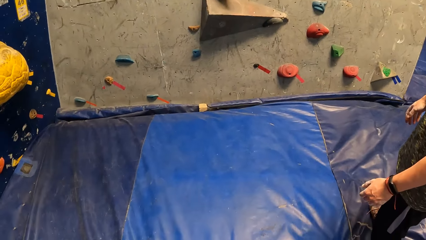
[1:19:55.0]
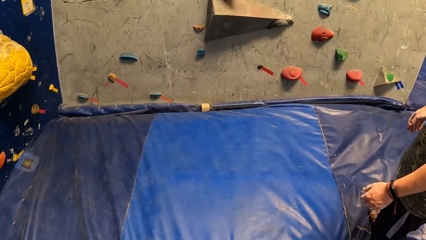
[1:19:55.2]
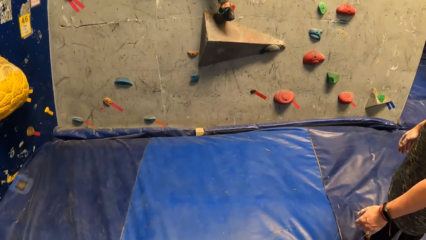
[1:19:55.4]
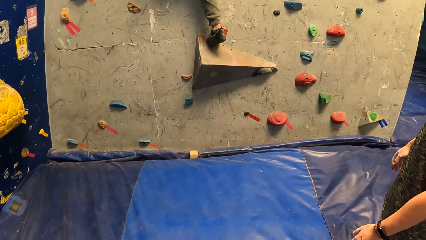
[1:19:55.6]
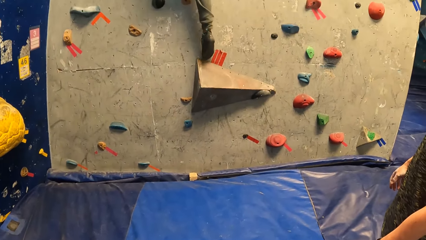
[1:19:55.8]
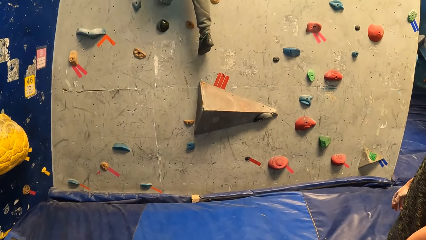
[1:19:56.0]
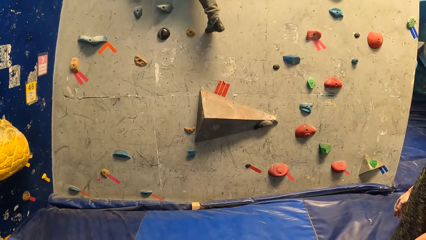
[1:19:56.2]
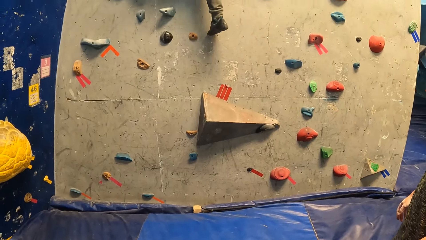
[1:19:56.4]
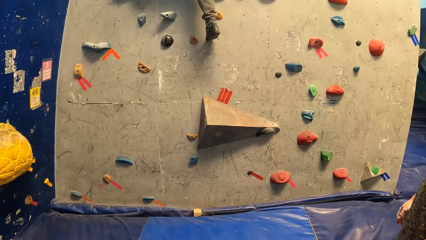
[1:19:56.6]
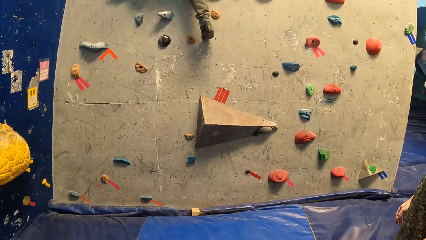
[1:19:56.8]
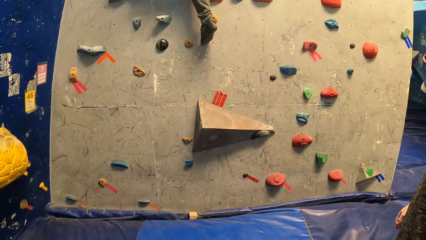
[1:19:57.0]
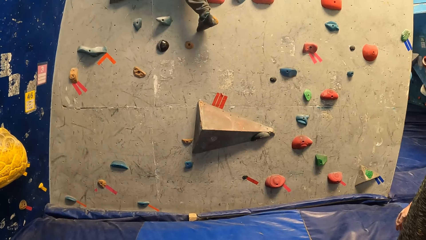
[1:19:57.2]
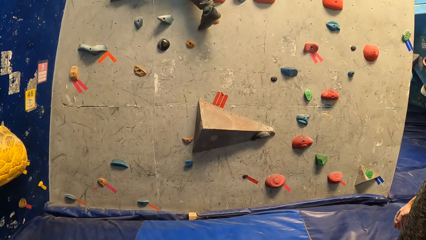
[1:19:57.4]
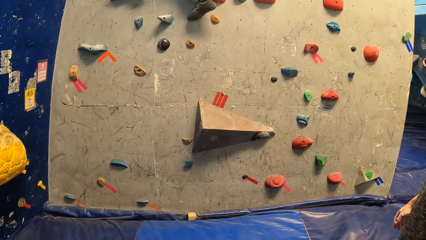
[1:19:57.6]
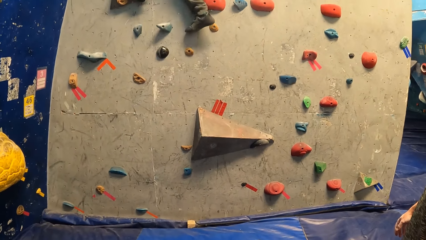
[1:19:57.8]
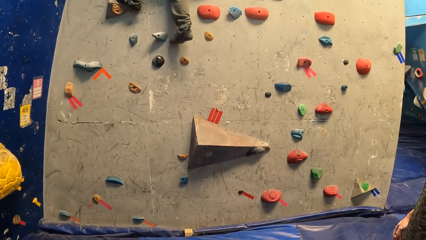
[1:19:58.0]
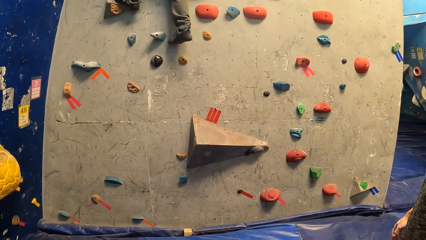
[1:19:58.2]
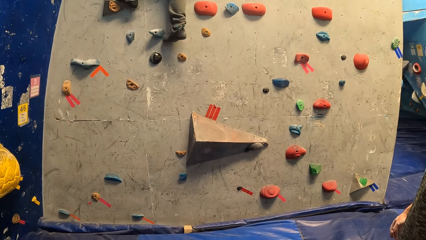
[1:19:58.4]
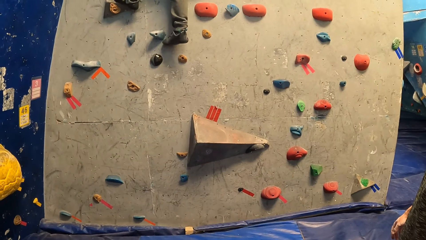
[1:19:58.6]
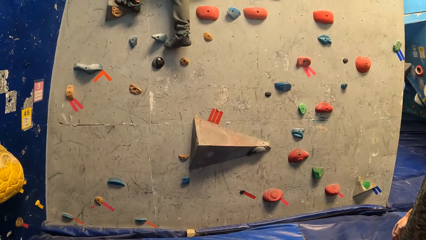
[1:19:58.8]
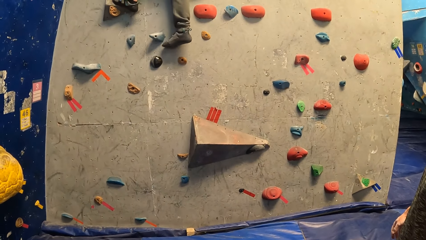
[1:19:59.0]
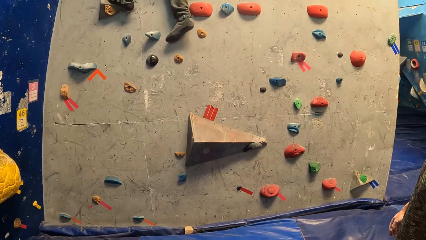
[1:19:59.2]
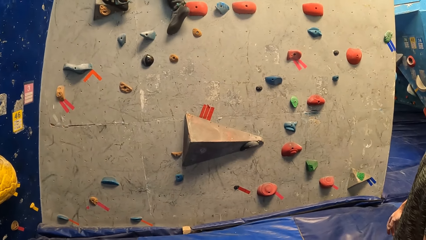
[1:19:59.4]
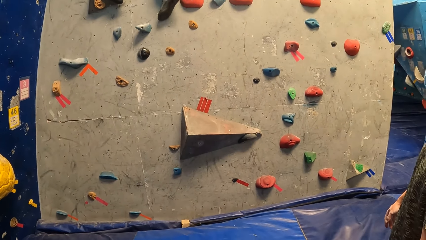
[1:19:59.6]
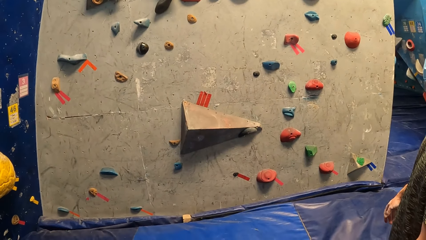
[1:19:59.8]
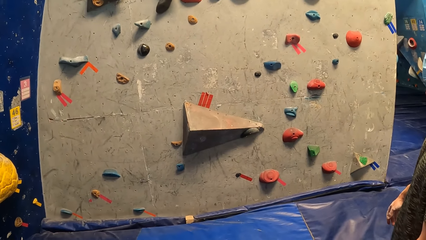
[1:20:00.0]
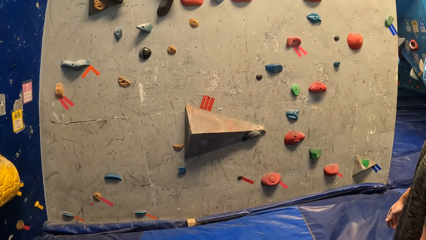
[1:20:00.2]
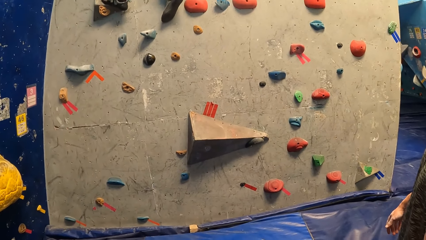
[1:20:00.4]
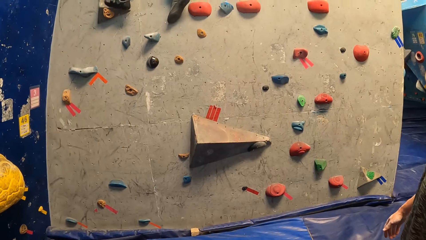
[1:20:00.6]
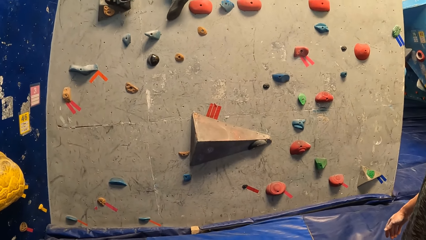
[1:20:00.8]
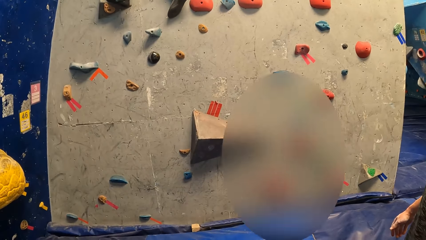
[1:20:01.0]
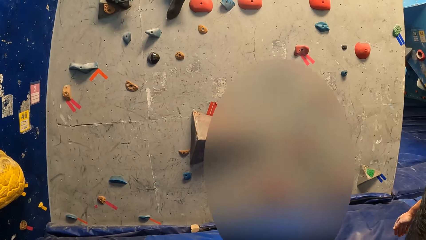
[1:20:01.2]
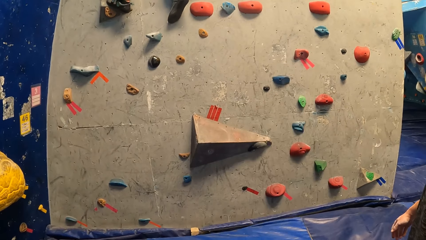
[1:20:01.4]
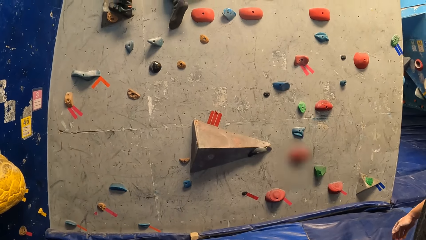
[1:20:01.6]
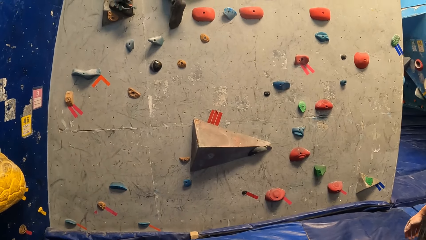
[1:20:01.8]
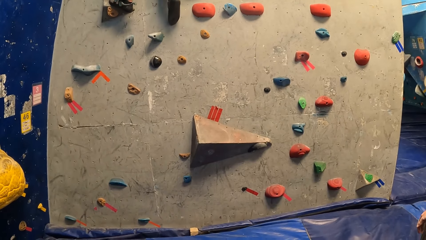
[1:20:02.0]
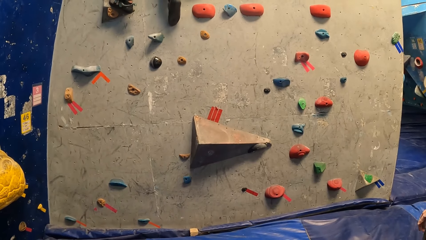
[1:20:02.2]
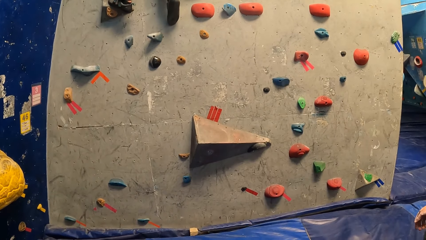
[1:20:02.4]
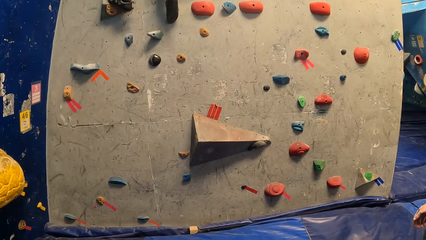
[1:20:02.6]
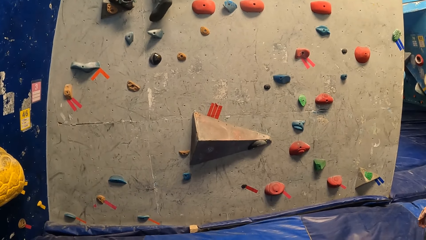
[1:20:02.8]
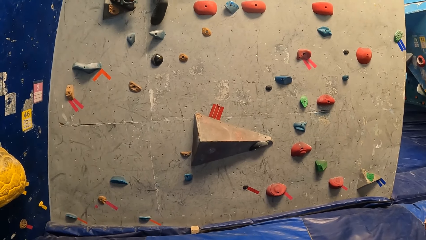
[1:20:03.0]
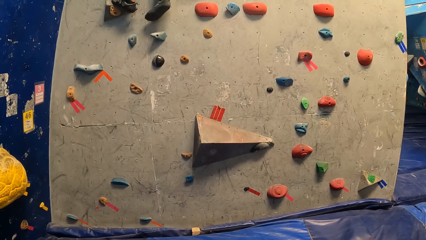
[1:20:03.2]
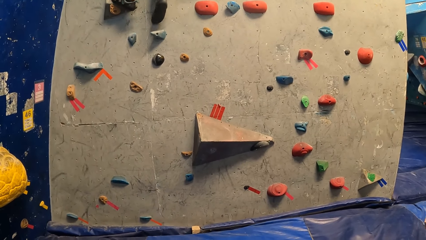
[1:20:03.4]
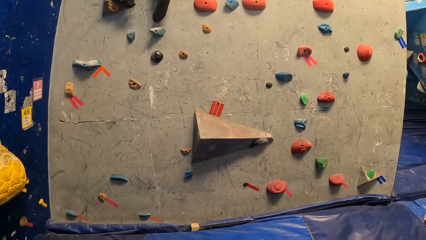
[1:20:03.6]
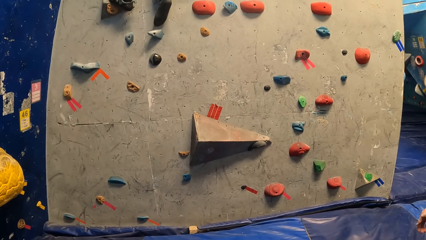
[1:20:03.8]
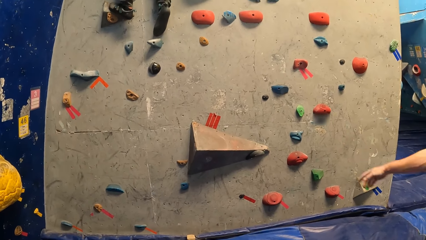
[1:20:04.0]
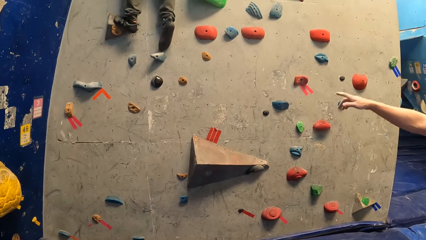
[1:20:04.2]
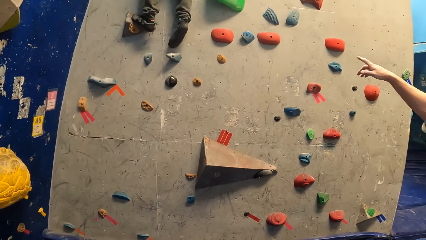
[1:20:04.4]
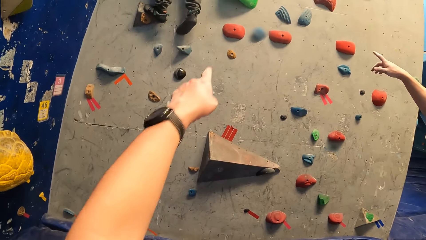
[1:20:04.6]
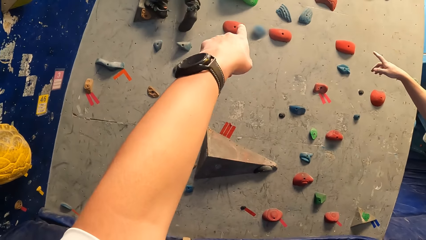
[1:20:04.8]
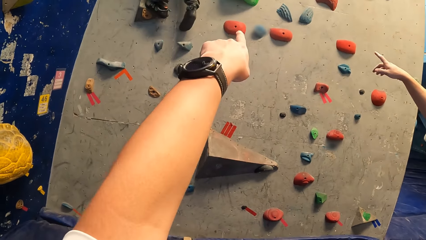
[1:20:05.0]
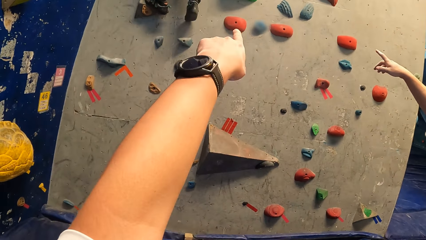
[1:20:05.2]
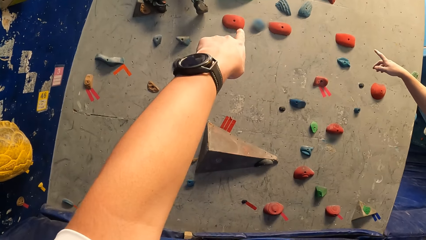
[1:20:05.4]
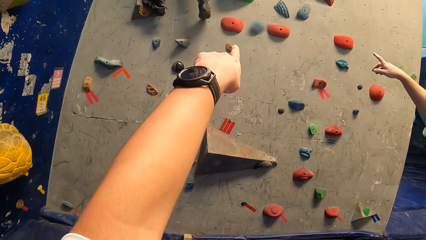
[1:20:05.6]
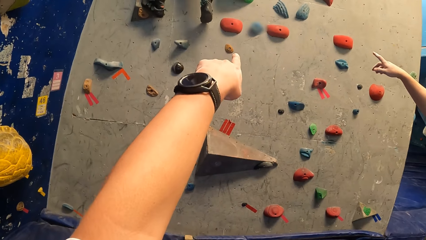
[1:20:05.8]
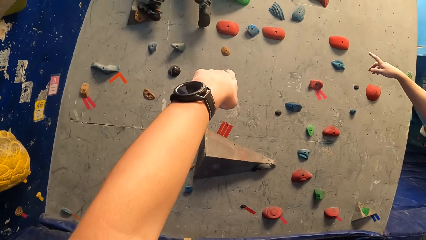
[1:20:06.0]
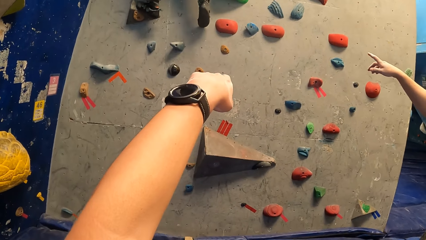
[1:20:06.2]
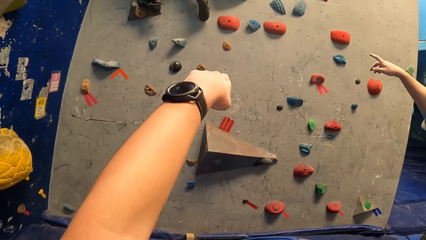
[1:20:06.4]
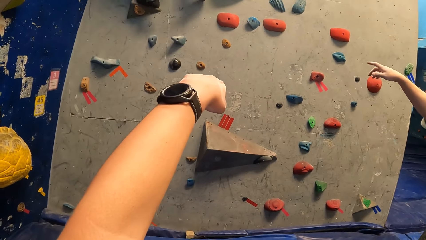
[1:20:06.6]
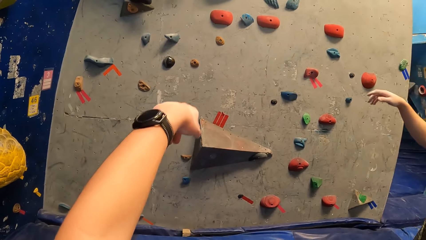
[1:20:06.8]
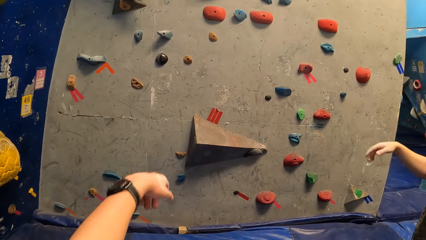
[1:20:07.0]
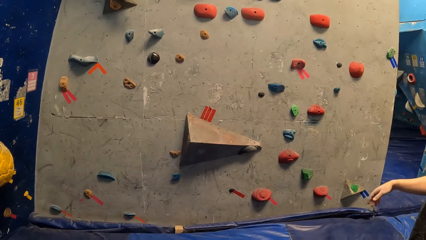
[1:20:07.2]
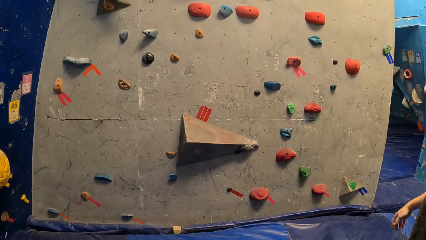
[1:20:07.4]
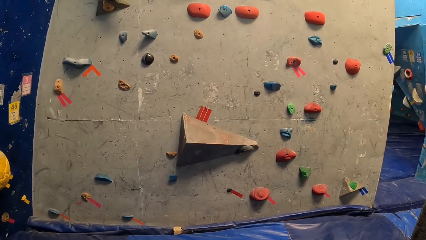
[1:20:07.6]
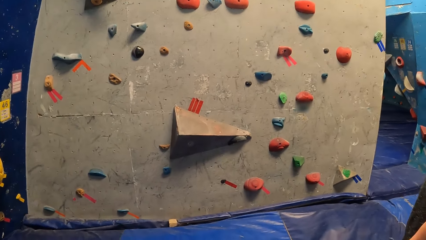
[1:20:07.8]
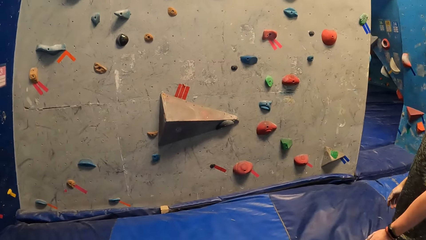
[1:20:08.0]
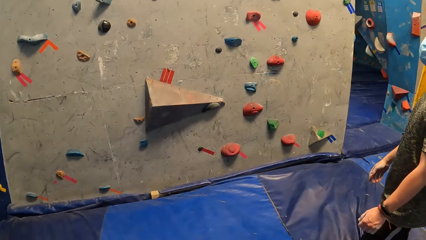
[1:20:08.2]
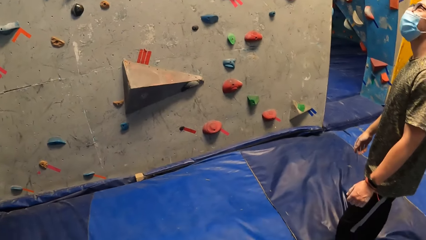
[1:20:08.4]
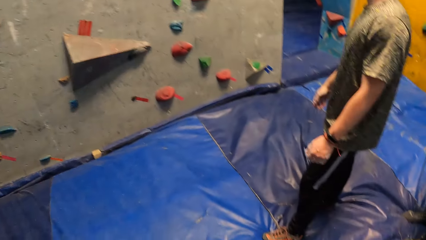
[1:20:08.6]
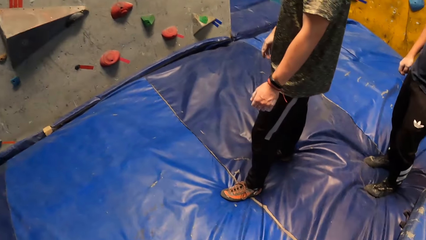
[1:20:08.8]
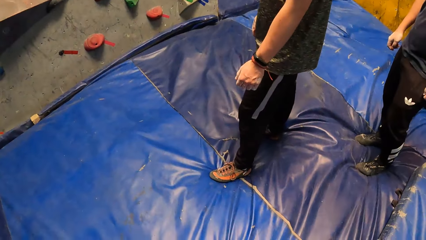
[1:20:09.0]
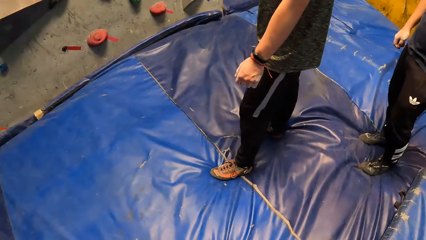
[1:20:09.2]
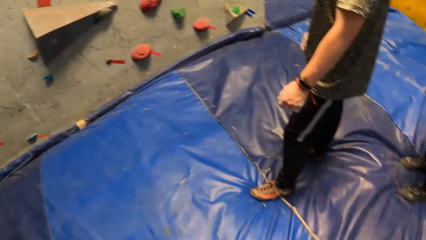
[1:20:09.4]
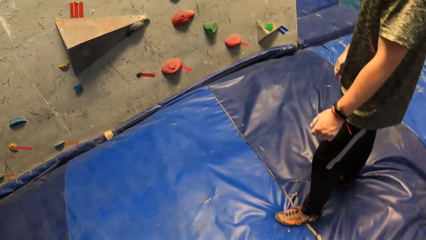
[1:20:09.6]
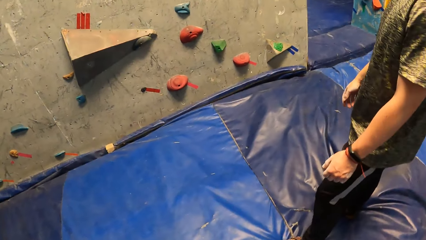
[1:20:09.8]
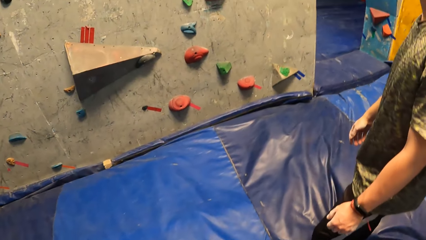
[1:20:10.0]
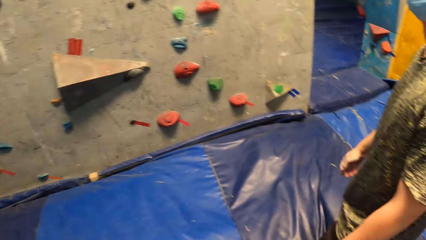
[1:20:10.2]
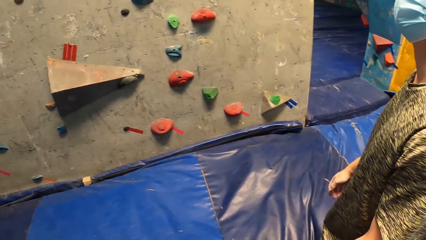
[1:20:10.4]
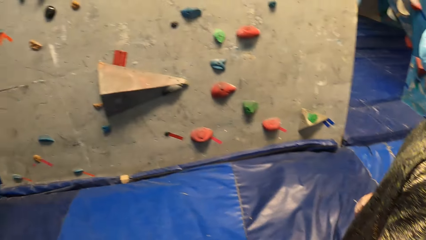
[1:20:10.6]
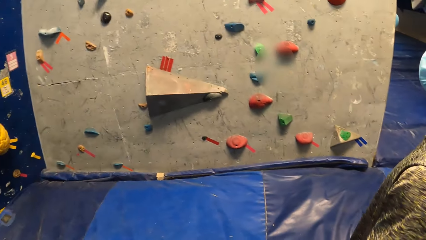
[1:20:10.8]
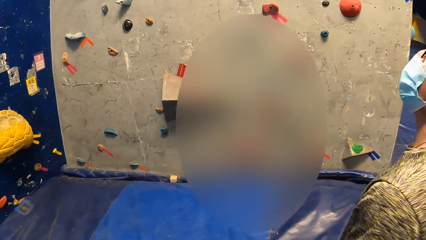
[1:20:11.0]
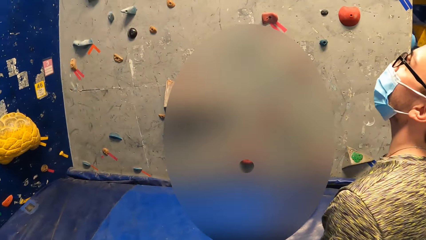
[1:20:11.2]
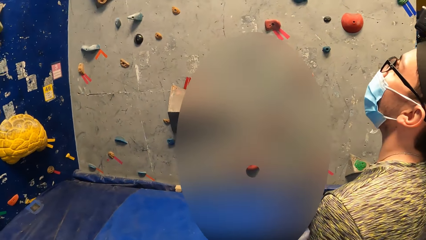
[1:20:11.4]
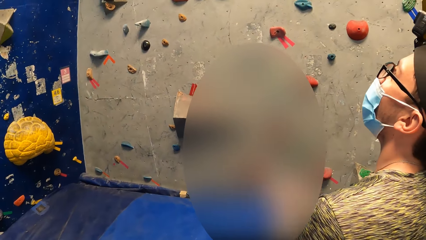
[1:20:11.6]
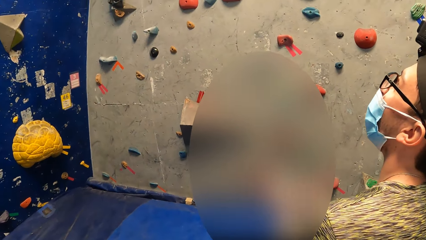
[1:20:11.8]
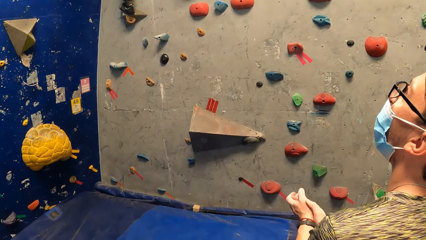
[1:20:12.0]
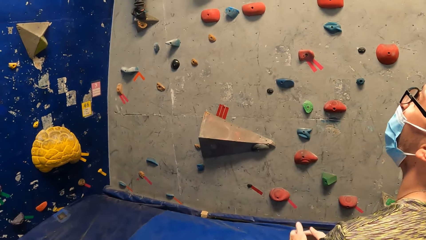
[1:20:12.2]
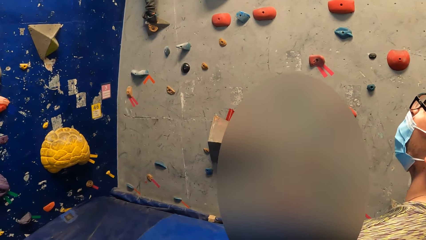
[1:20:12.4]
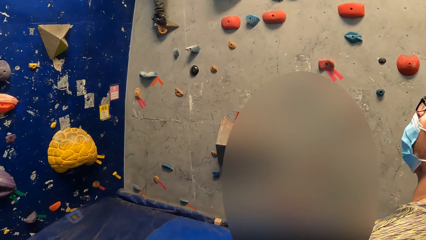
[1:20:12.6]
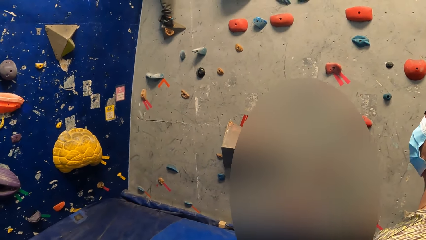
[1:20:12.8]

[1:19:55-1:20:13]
A person points at the climbing wall. The camera wearer points to the wall with his left hand. Another person climbs the climbing wall. The camera wearer looks around the room. He walks around the room.
